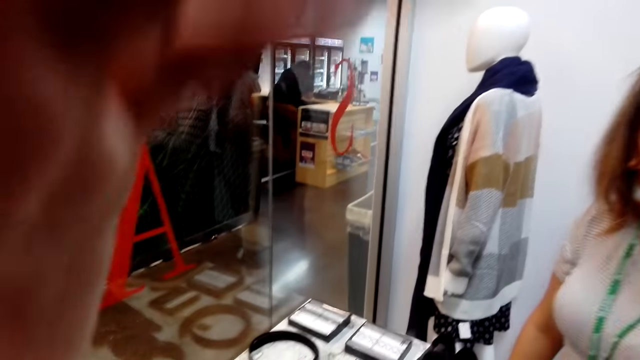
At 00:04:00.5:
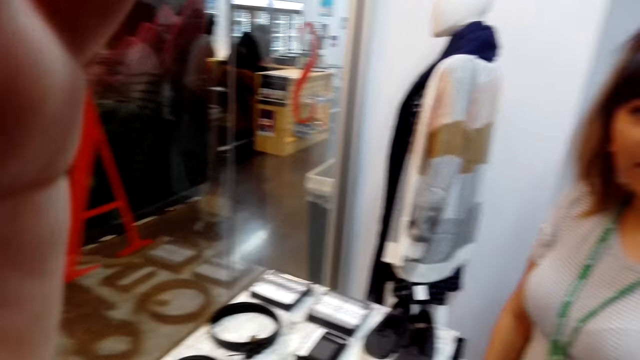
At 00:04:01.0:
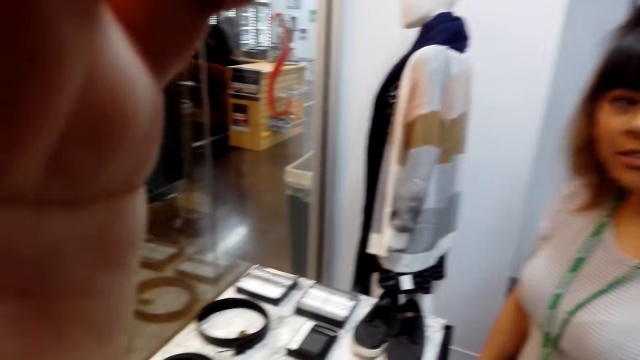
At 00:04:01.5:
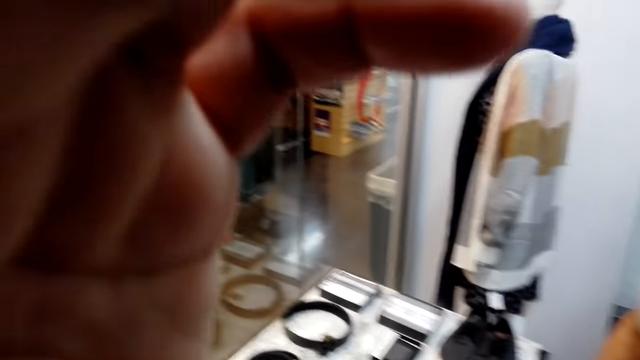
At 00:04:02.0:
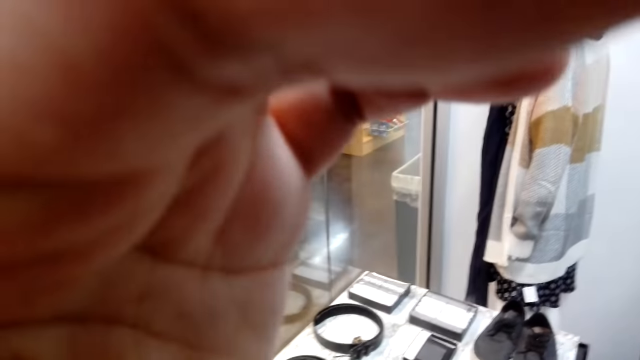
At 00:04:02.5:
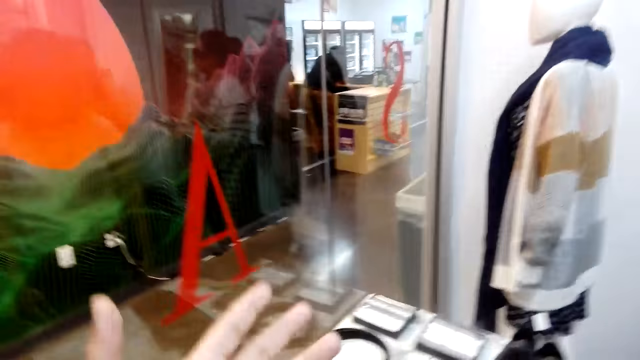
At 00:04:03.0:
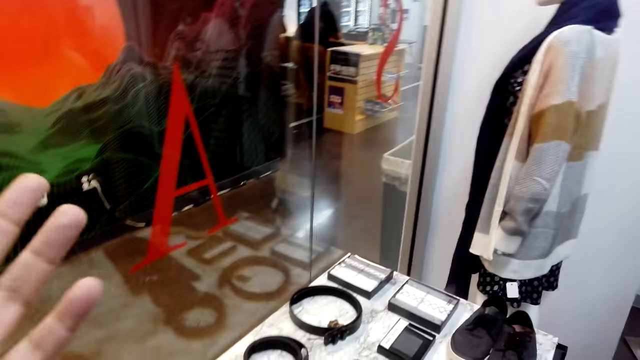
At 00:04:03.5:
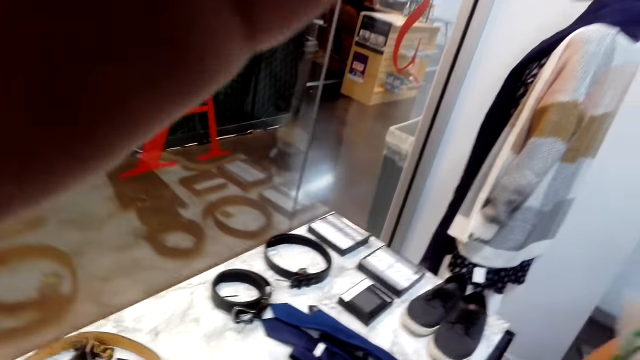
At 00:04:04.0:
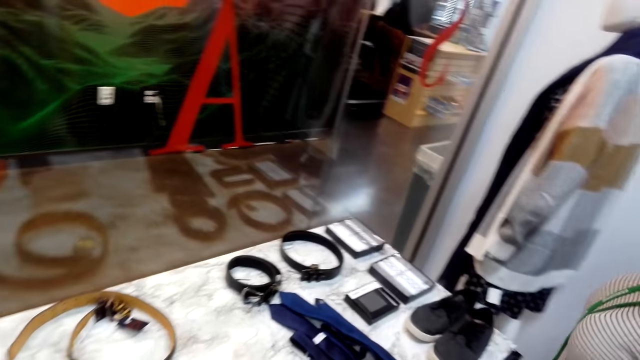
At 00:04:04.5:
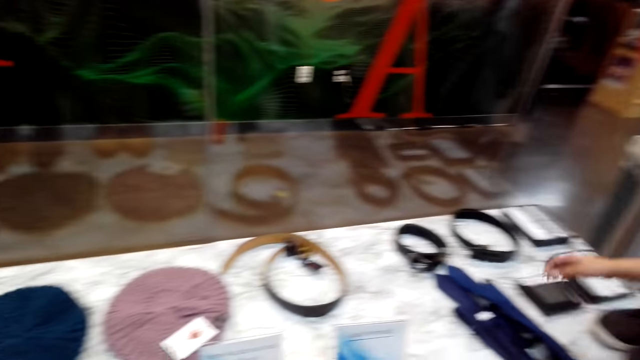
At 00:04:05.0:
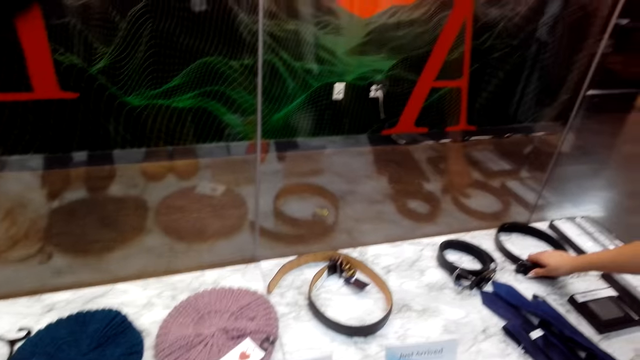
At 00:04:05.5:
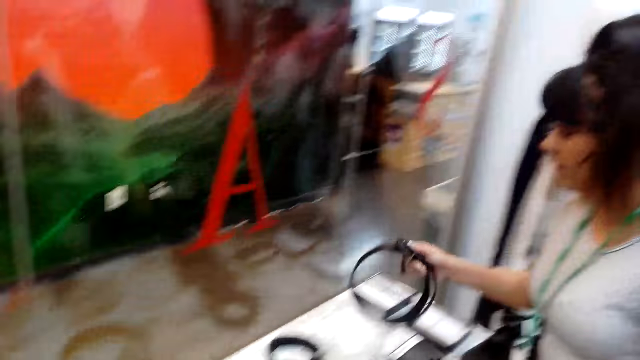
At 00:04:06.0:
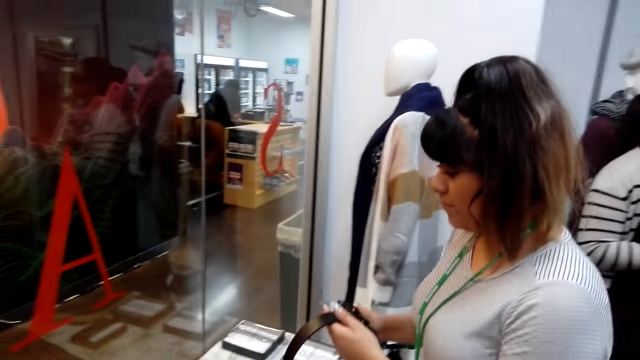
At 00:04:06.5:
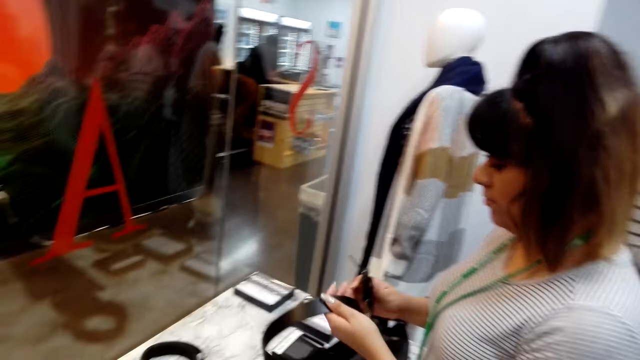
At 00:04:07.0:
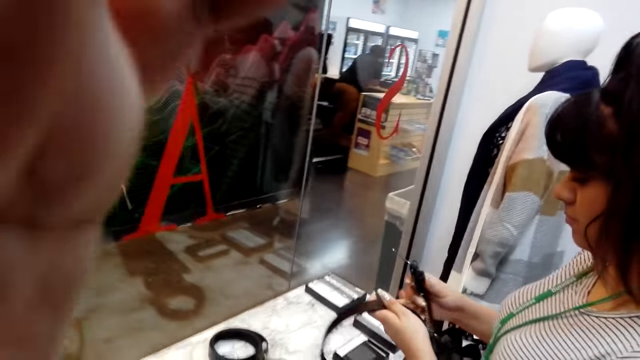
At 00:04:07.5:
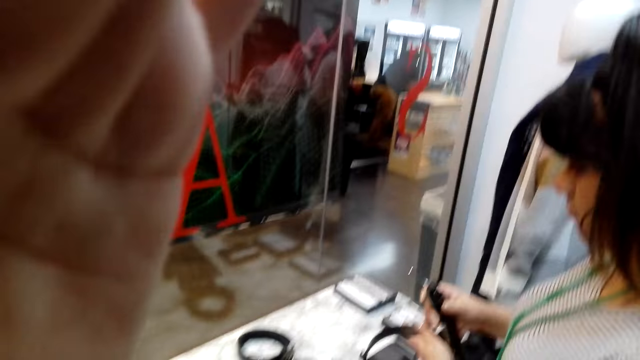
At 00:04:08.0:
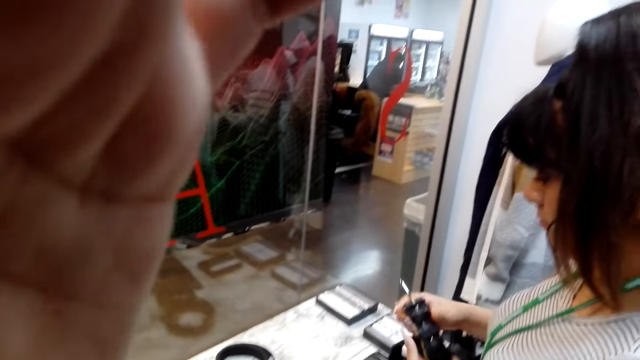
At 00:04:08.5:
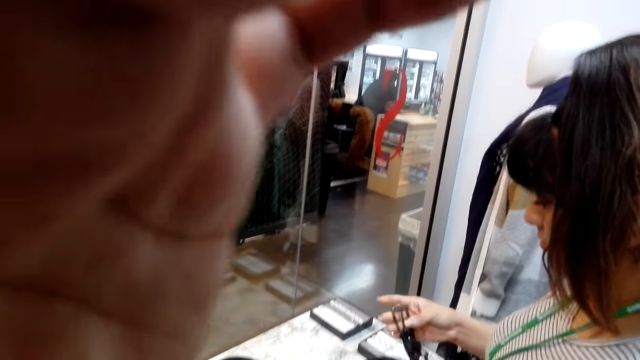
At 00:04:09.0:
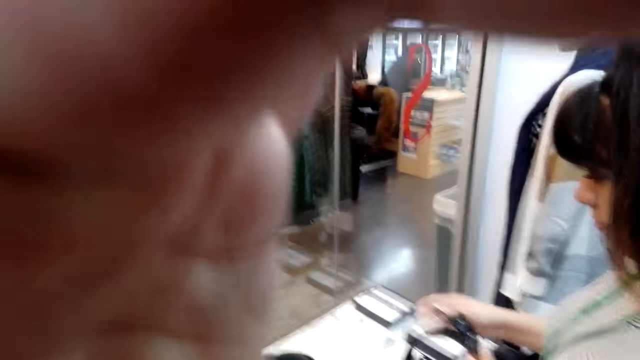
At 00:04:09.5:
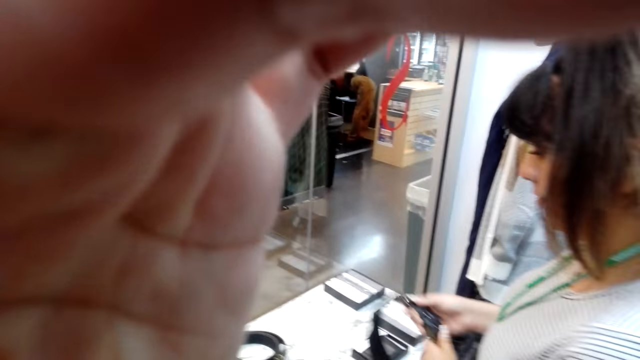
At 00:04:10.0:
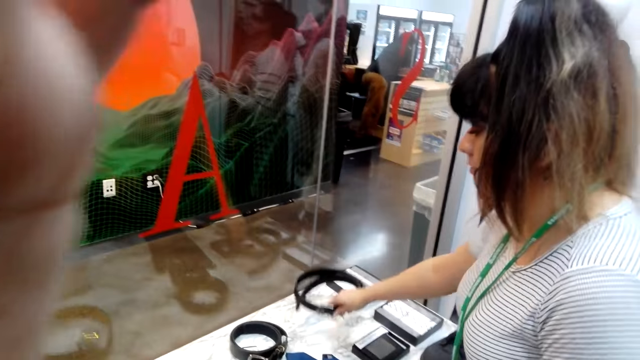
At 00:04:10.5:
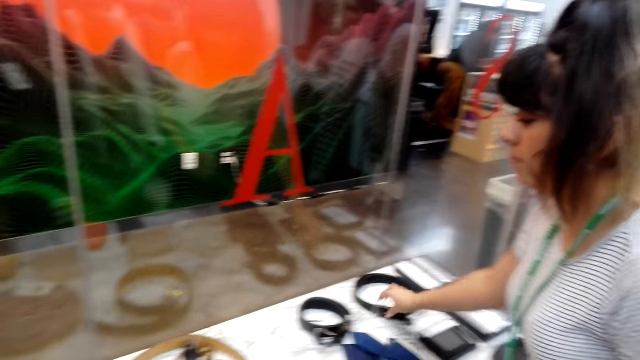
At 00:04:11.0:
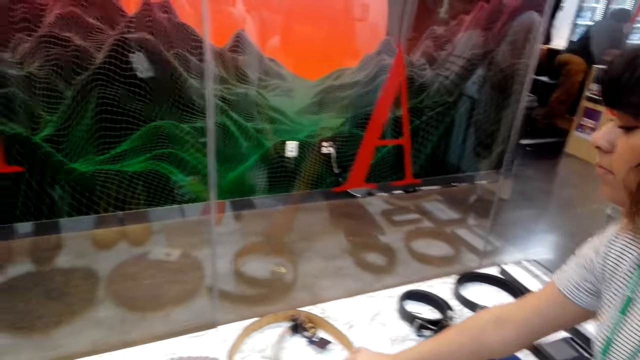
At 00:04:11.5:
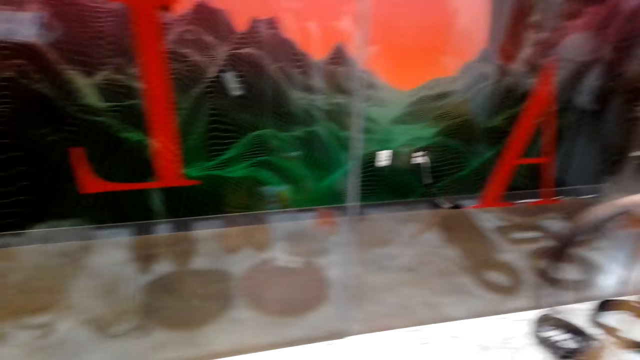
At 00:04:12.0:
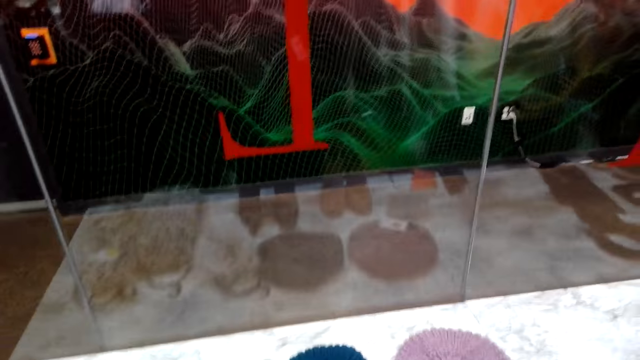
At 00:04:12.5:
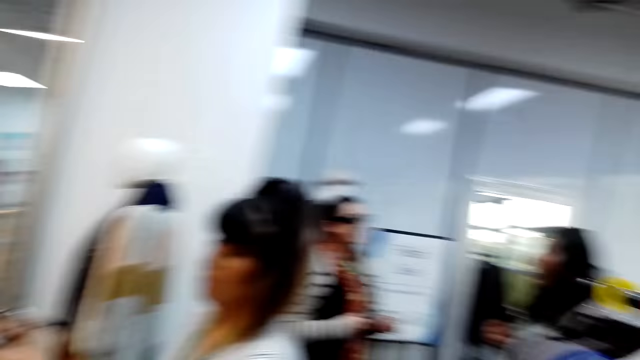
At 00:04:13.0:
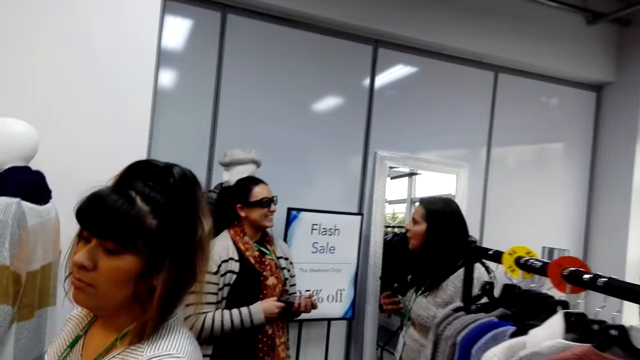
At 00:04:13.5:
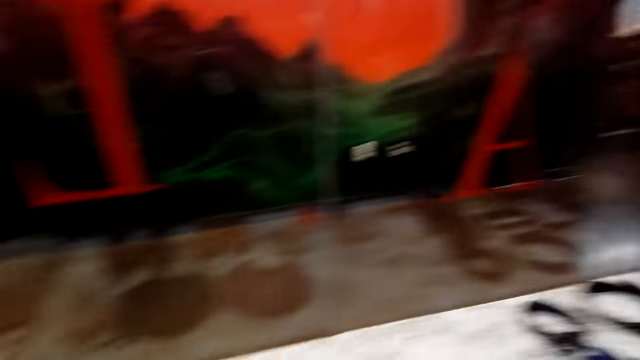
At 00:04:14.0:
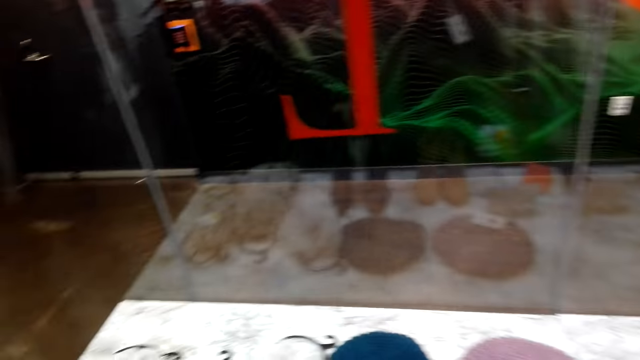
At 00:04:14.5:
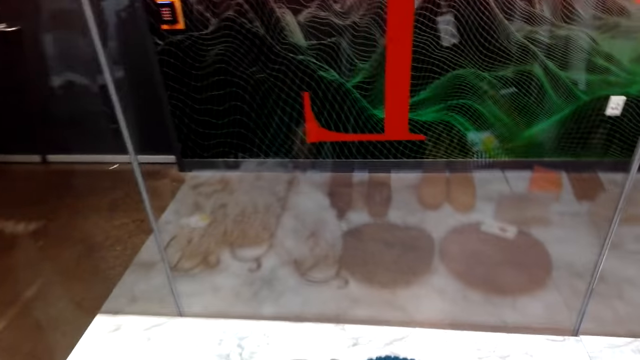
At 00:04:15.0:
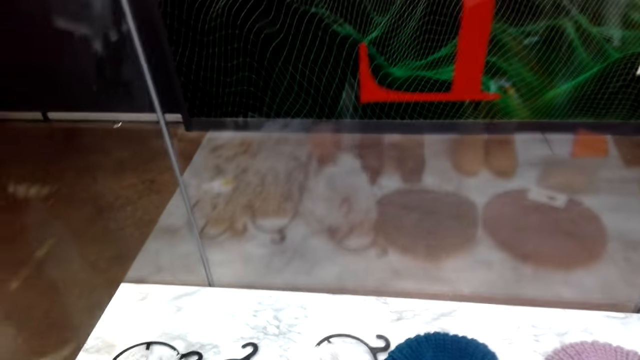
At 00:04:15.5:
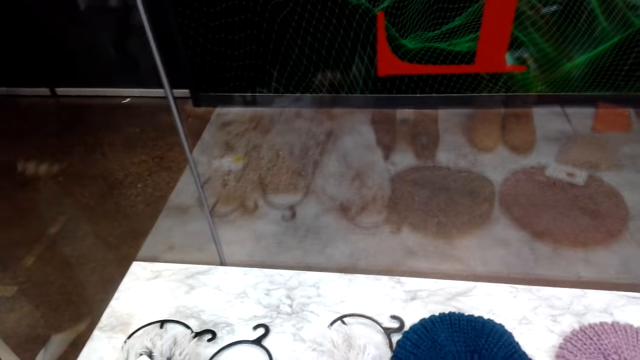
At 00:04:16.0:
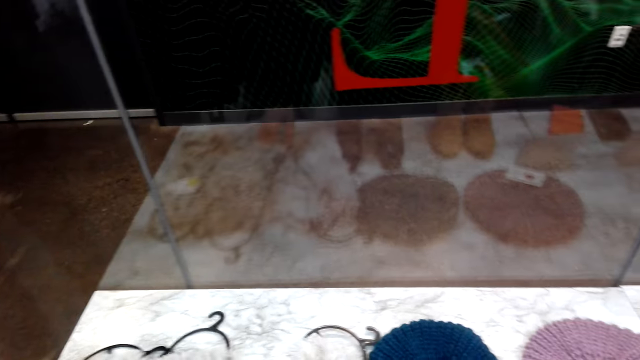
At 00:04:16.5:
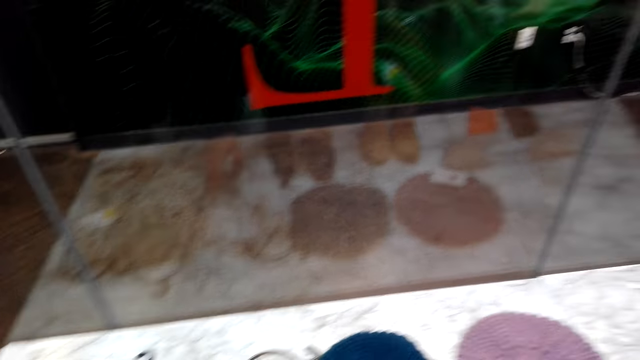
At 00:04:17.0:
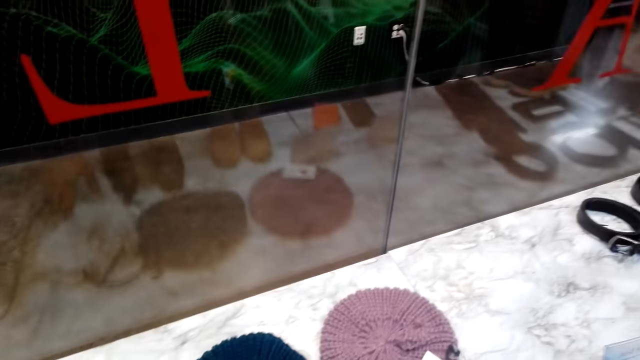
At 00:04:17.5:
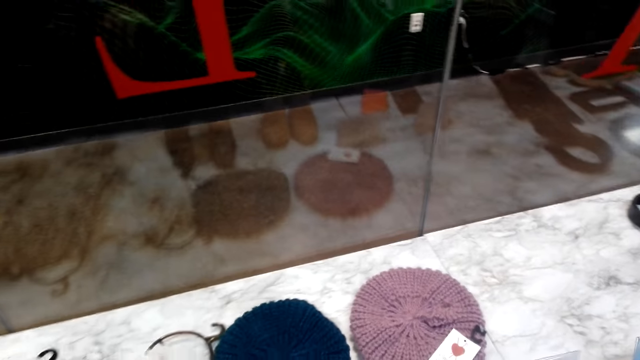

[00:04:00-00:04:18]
The camera wearer adjusts the camera. They lower their hand. They look on the hand. They adjust the head camera. A person takes a belt. The person looks on the belt. The person puts the belt on the slab. The person takes another belt. The camera wearer lowers their hand. They look around.

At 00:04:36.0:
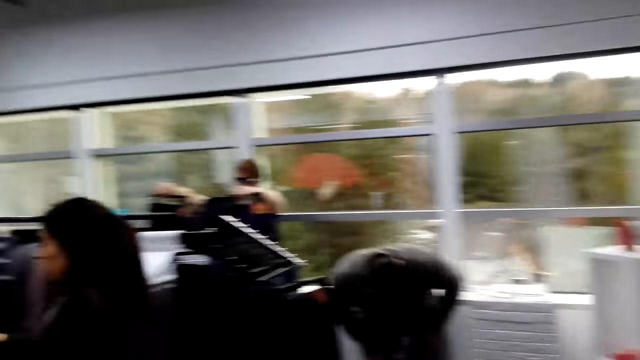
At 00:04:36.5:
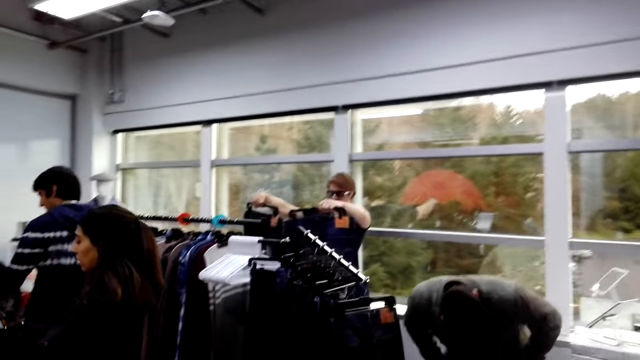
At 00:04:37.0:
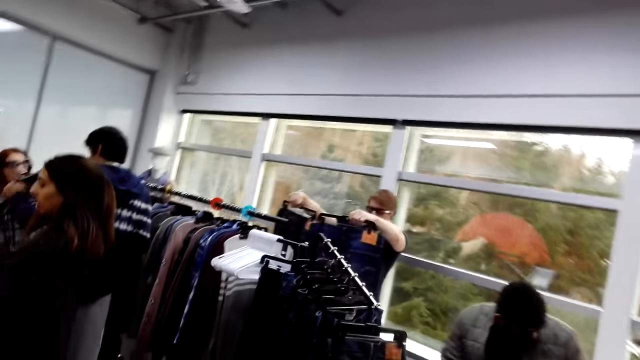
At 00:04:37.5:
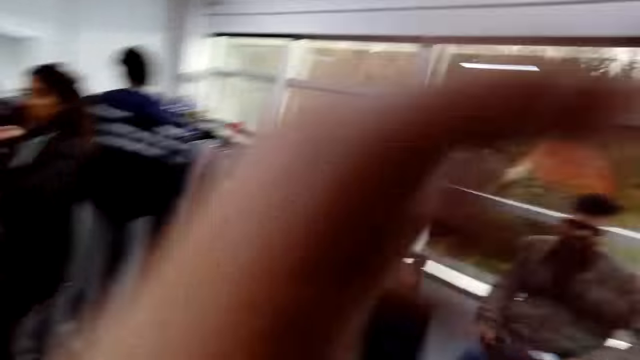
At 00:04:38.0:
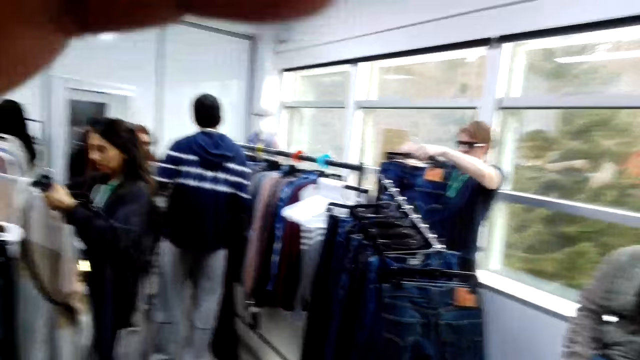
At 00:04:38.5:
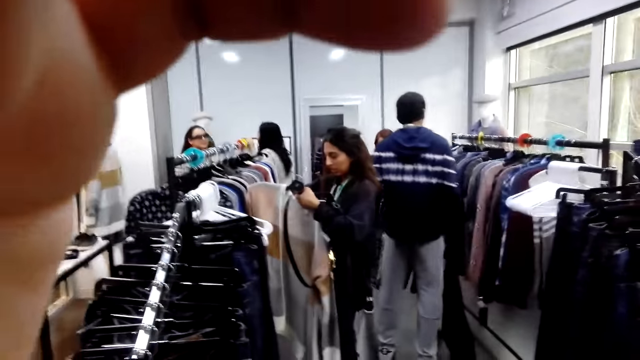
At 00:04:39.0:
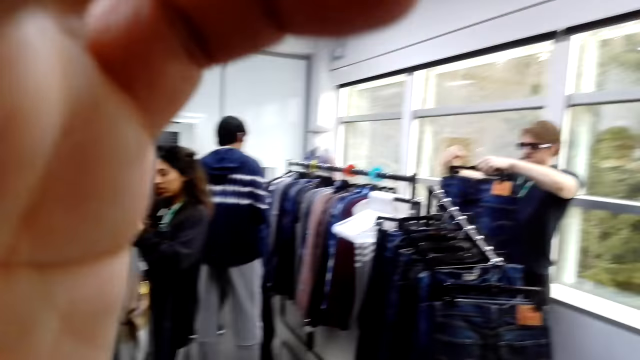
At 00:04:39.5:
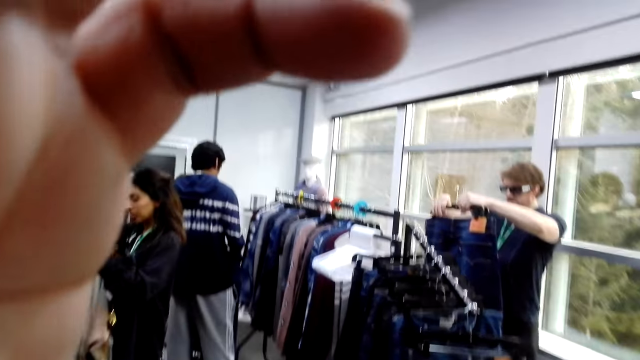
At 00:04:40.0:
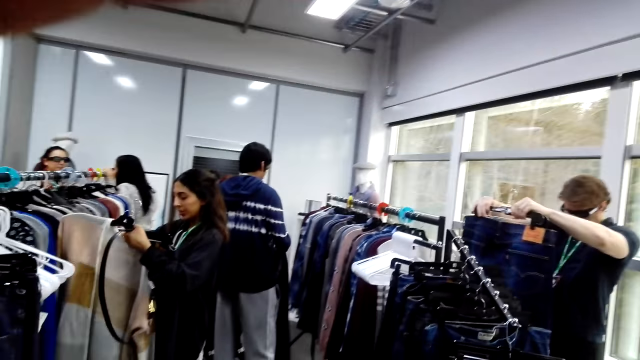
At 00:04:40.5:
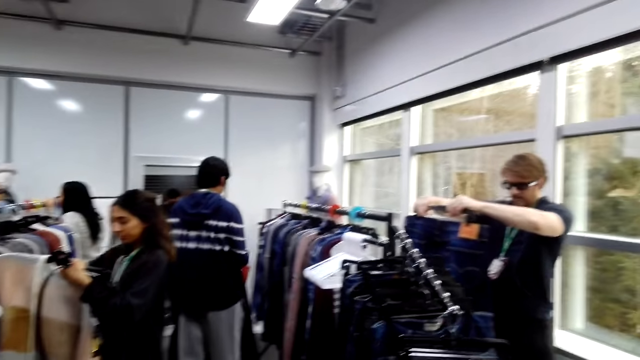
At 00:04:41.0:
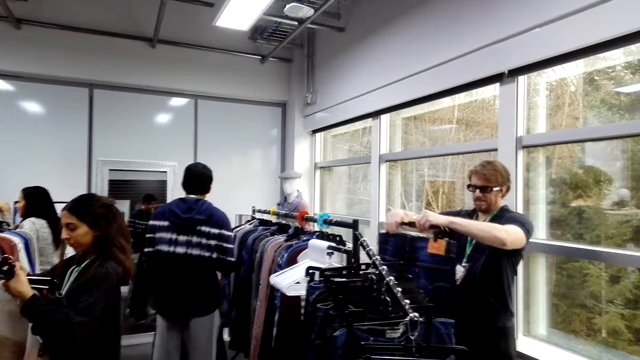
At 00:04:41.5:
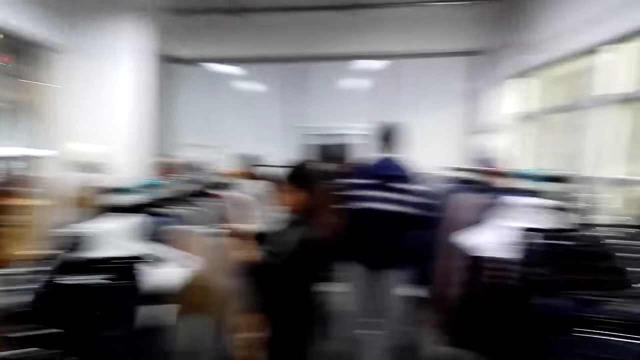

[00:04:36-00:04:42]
A person sits down. The camera wearer adjusts the head camera.
